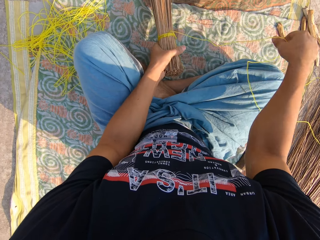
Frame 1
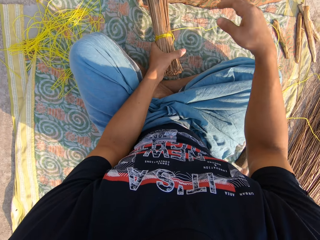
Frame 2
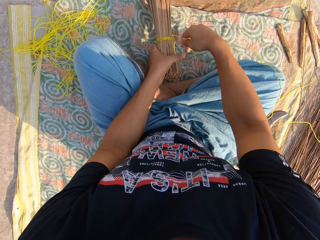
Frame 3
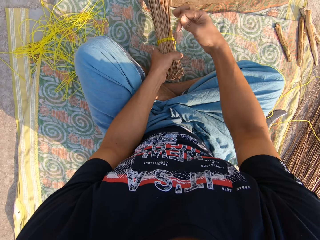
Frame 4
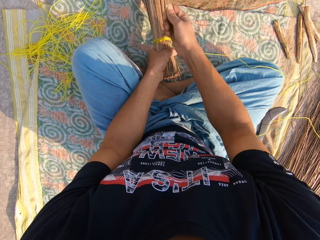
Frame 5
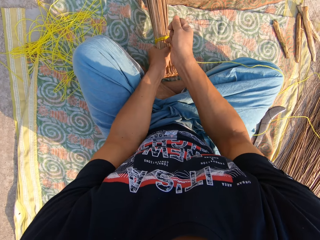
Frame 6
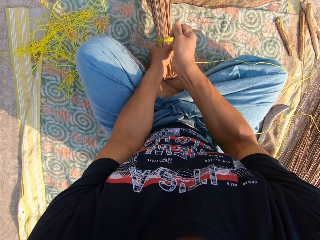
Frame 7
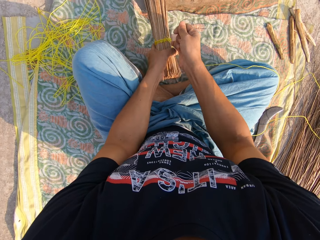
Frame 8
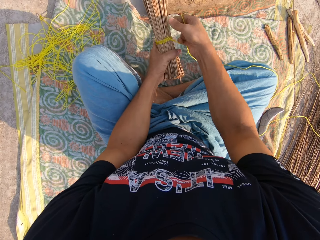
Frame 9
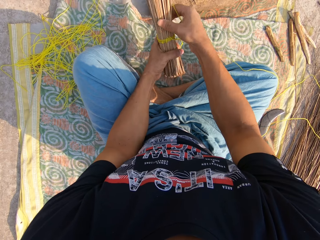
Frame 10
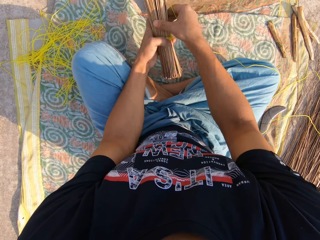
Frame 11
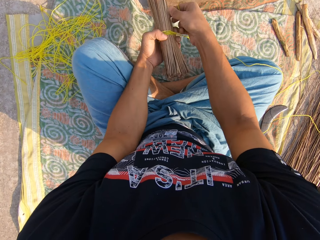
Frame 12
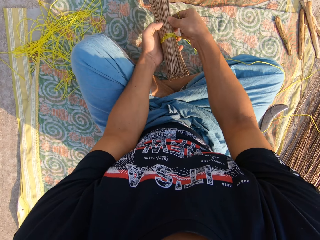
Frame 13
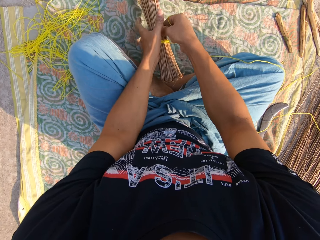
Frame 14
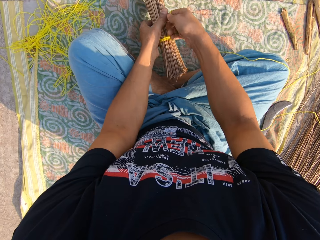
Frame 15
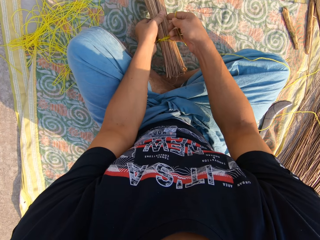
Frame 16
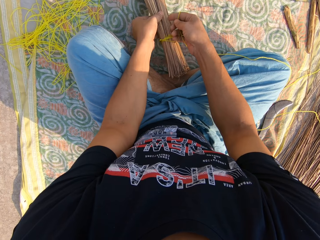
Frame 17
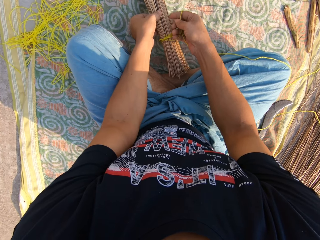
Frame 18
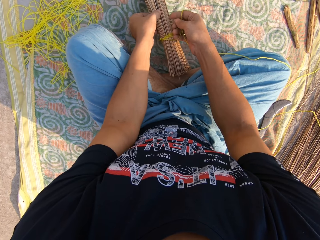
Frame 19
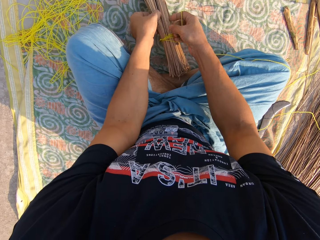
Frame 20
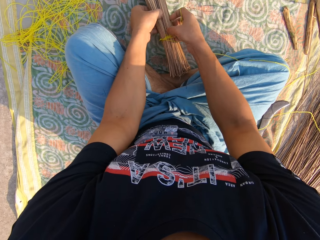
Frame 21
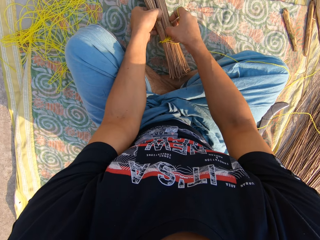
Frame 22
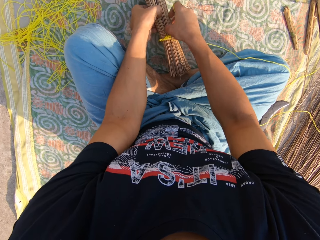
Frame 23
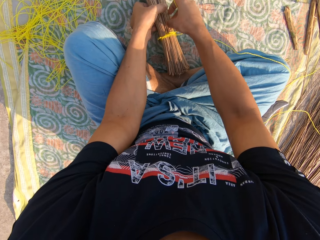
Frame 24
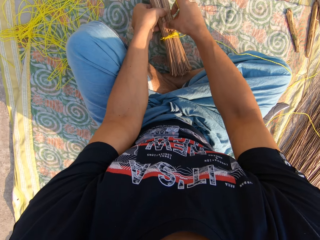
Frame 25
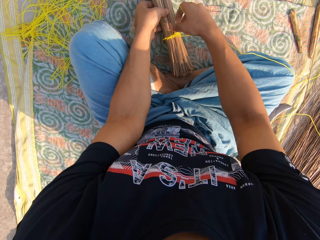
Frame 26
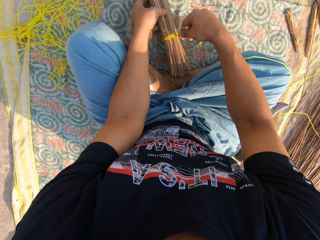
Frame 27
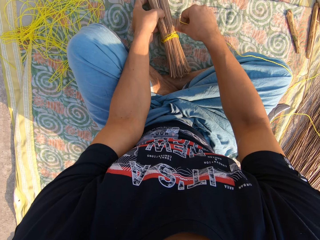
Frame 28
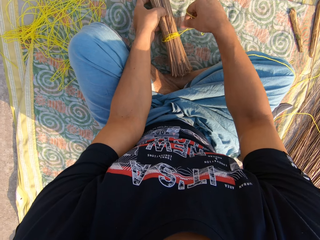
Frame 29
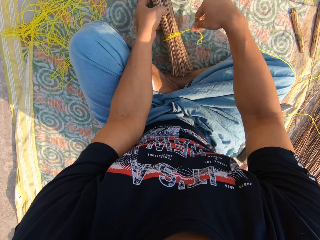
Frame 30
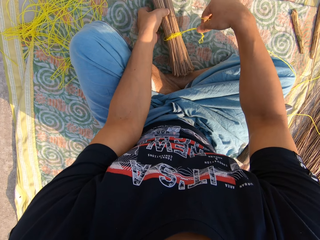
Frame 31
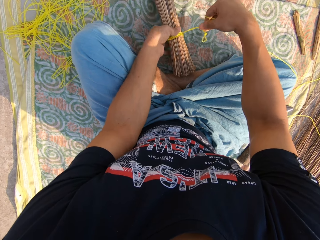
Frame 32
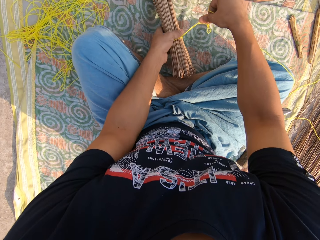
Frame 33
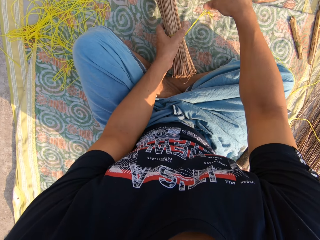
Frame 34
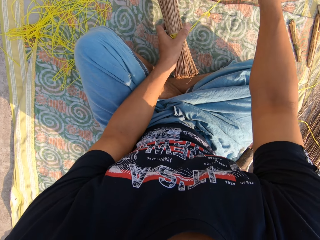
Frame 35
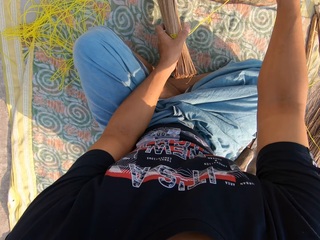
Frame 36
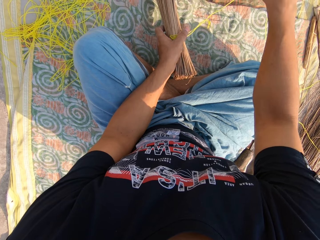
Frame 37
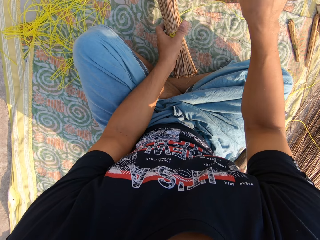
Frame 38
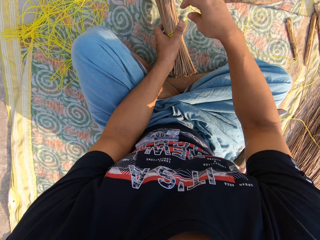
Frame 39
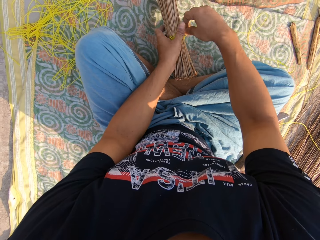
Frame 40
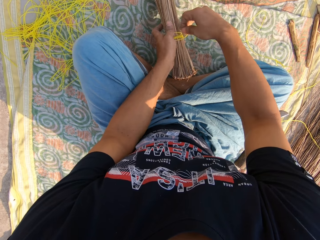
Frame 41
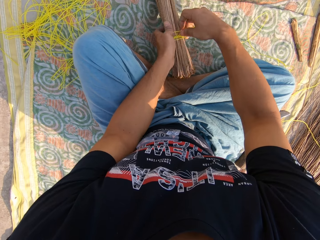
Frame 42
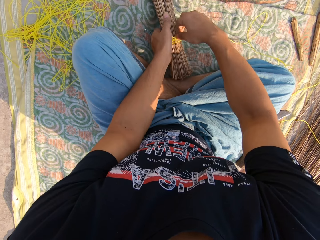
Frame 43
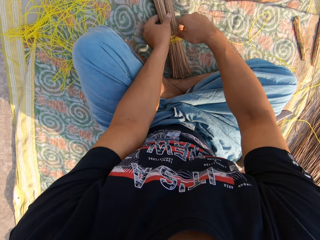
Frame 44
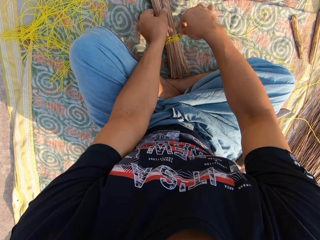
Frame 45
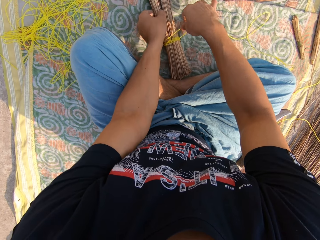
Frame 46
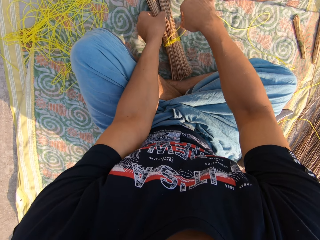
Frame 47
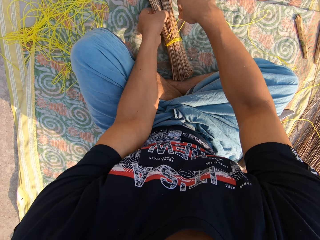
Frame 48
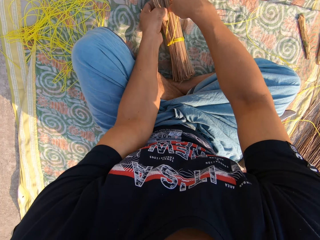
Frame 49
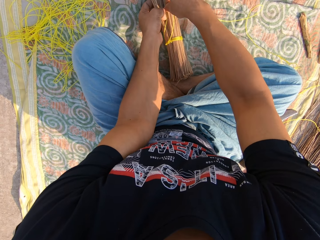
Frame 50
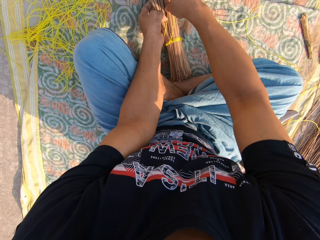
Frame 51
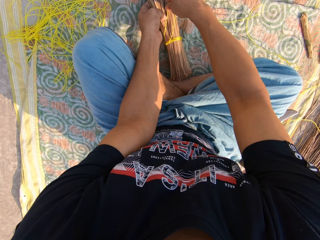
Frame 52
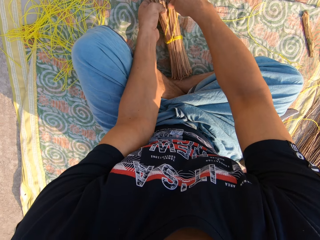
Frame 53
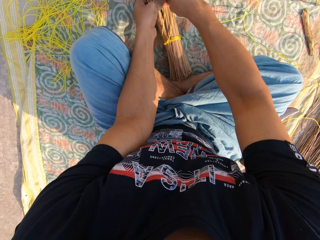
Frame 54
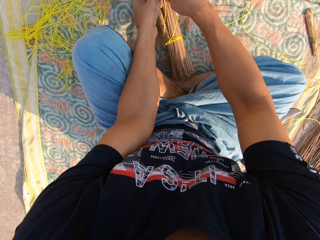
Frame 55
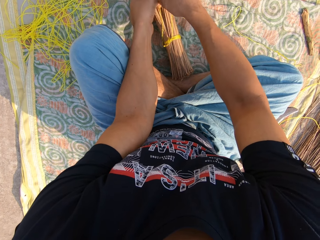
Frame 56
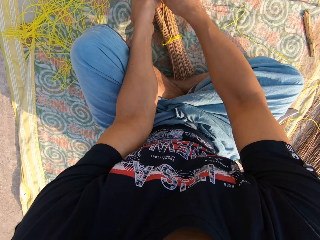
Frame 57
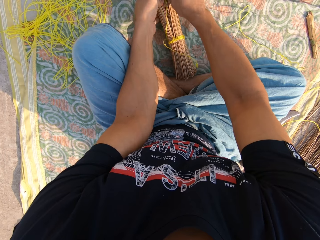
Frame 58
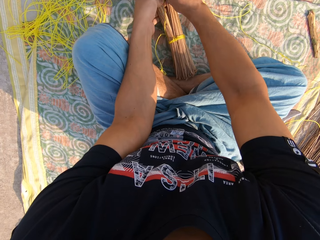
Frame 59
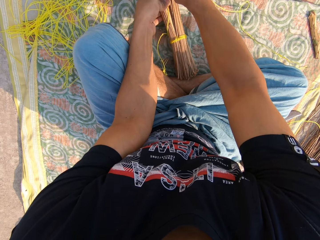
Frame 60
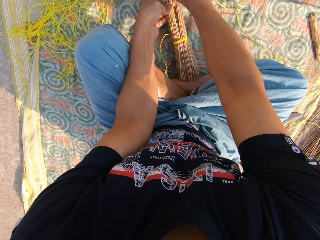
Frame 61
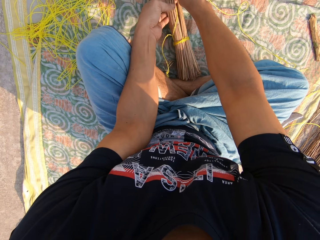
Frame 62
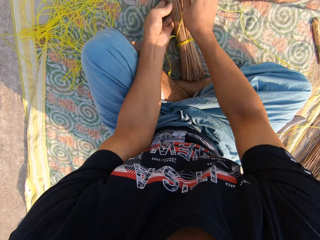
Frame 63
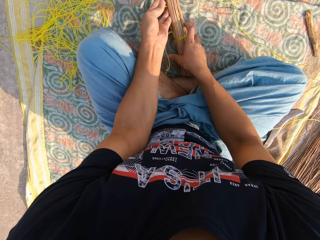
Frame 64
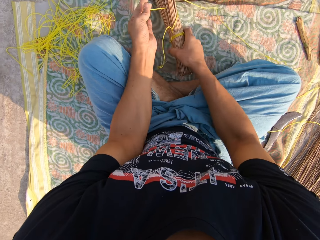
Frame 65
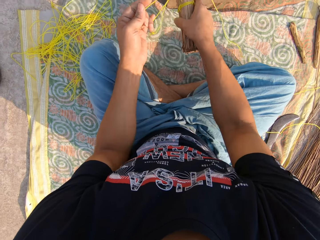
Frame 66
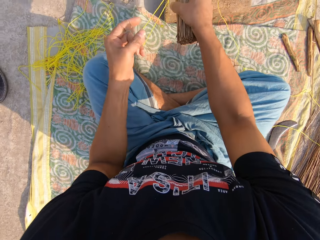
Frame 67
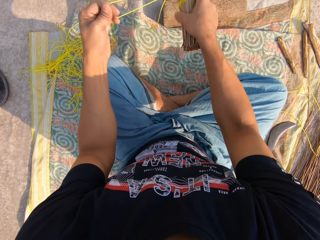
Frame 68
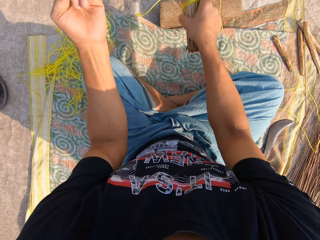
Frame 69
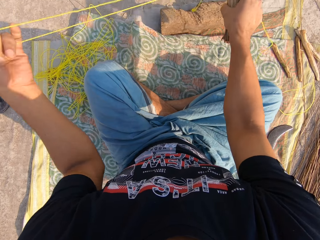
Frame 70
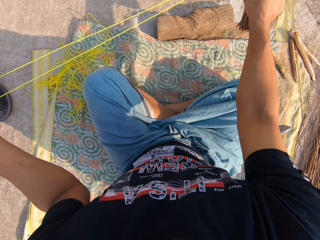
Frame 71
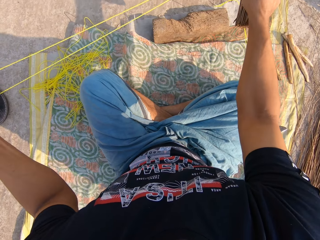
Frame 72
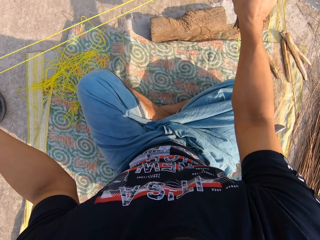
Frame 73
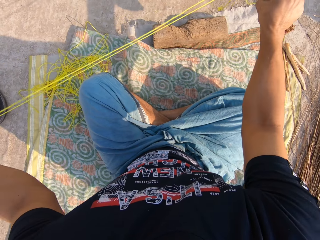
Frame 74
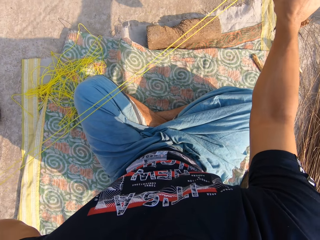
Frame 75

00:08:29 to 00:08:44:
The camera wearer tightens the rope. They adjust the broom sticks. They adjust the rope. They tie the rope around the broom sticks.

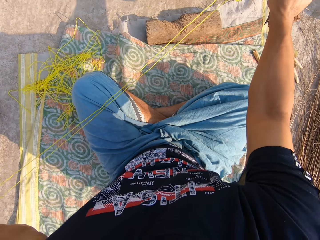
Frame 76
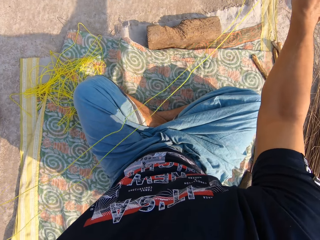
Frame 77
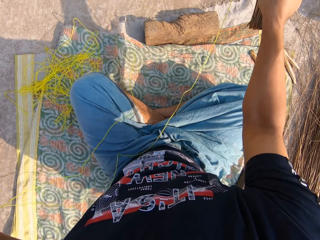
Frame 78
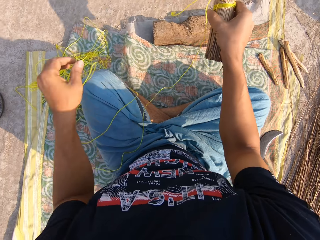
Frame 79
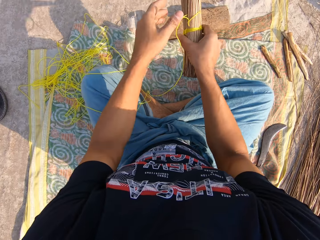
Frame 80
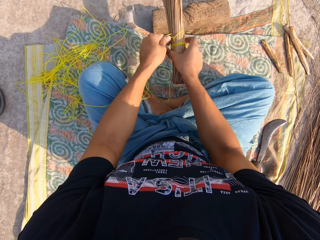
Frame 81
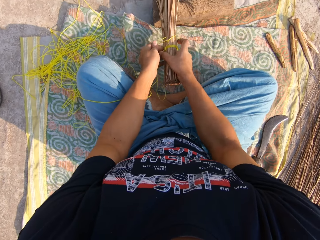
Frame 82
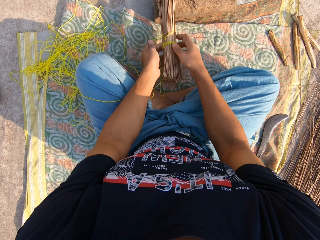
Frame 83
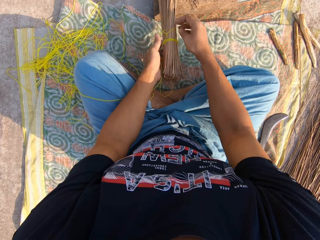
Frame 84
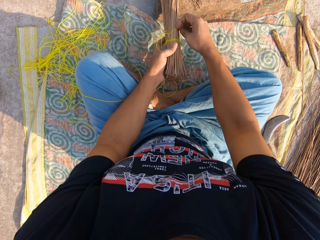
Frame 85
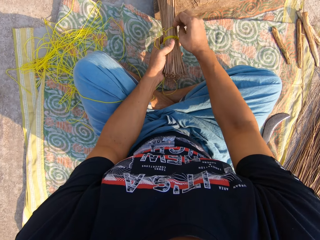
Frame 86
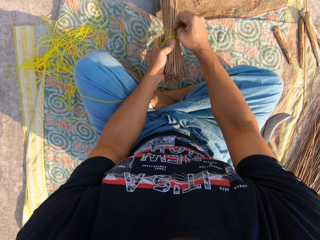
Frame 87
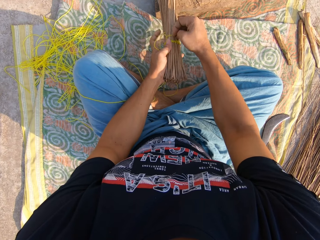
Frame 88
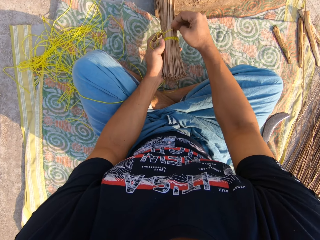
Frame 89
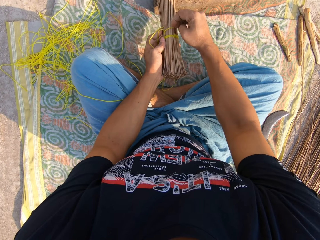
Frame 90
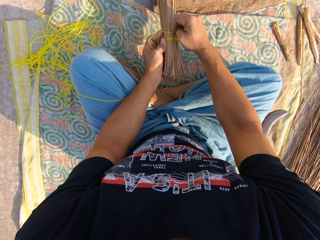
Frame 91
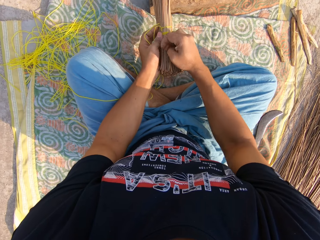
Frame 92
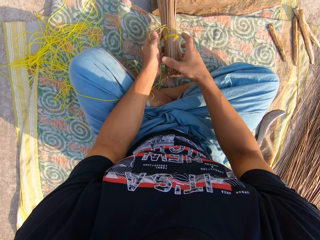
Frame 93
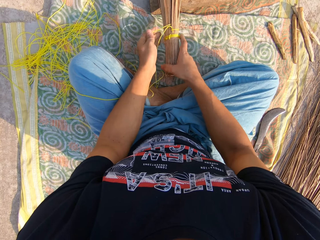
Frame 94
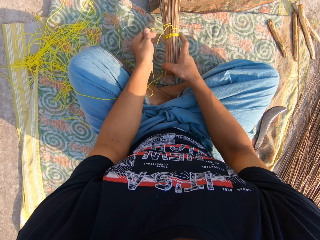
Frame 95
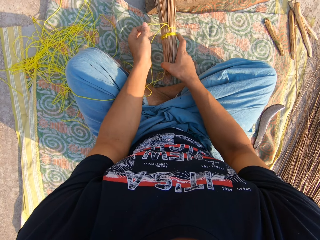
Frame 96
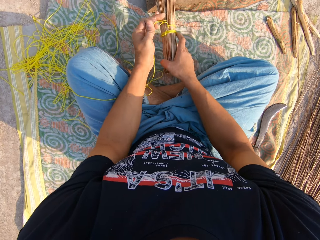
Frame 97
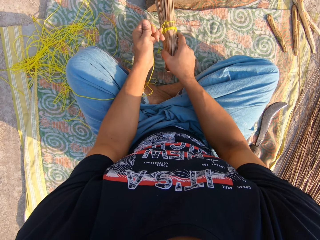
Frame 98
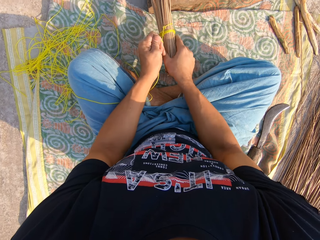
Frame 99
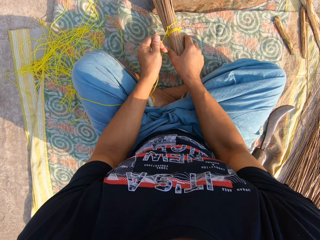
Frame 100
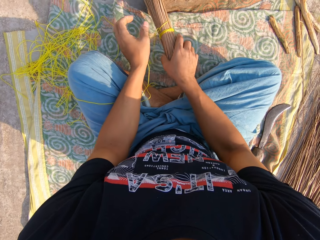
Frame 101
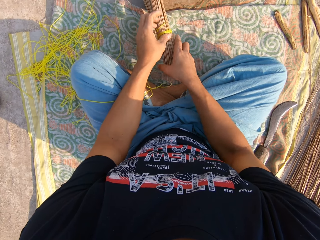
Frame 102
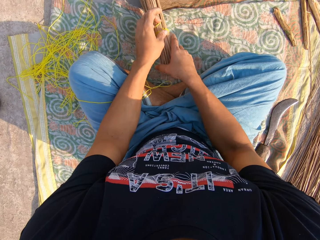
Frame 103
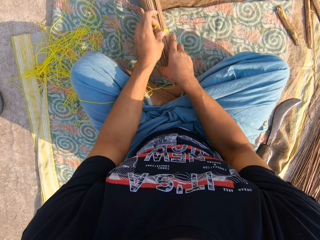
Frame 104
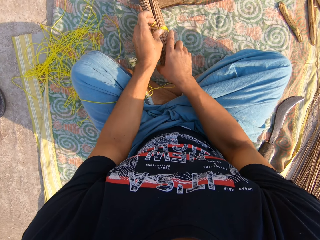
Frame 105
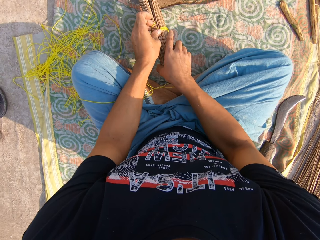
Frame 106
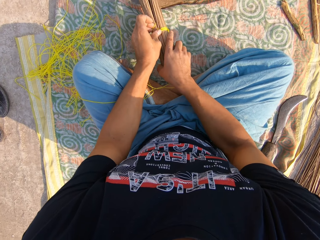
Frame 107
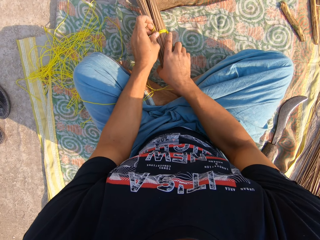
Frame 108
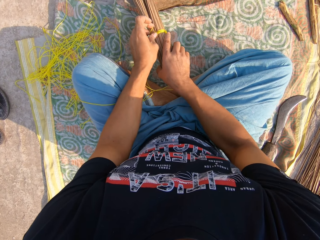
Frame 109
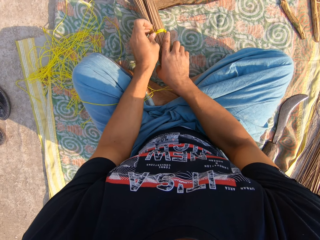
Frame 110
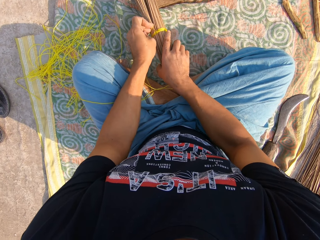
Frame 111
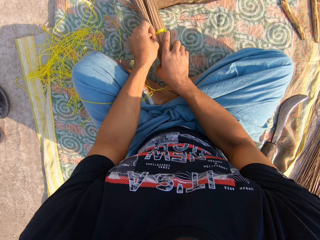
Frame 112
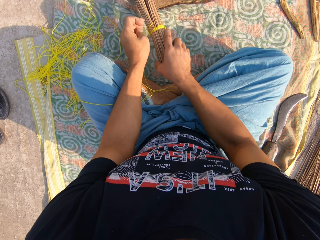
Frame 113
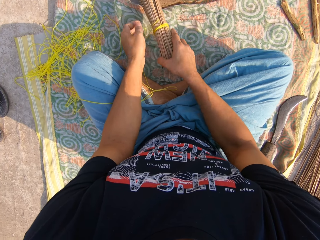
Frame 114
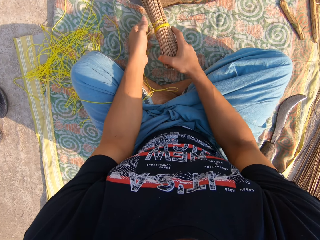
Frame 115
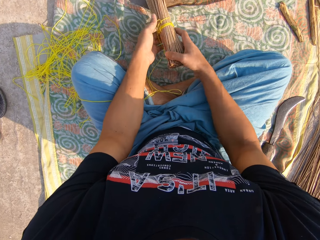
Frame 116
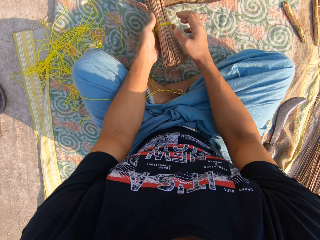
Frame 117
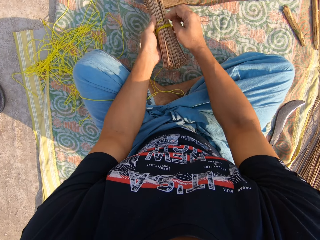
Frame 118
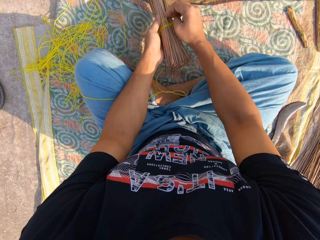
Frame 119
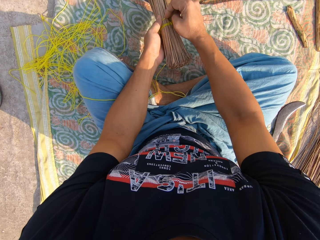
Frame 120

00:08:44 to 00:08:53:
The camera wearer adjusts the rope.
